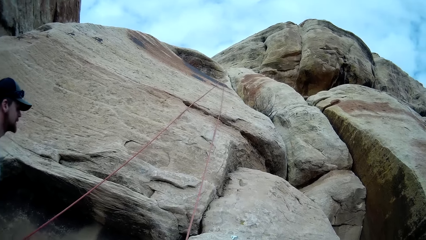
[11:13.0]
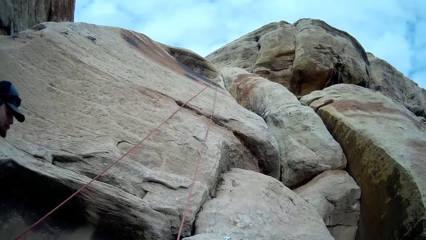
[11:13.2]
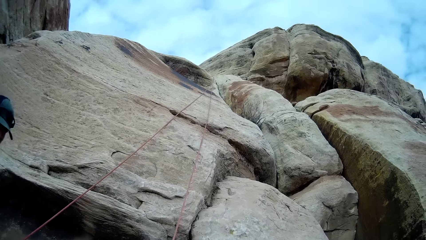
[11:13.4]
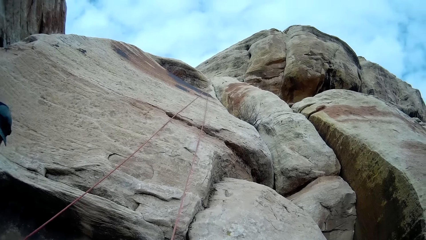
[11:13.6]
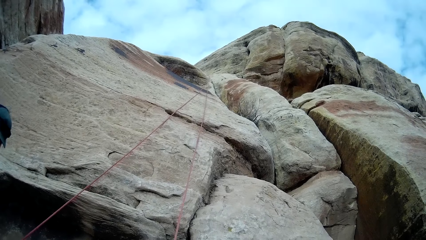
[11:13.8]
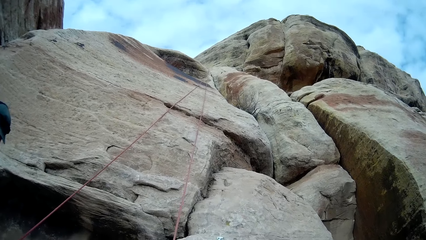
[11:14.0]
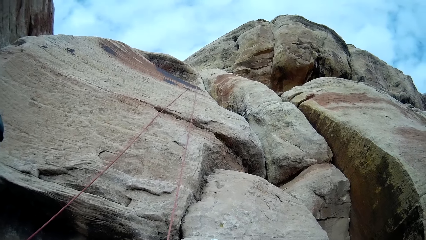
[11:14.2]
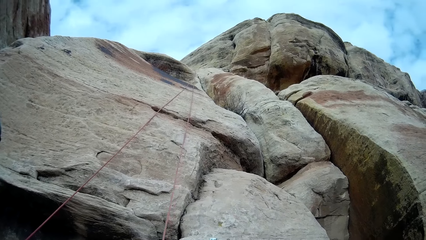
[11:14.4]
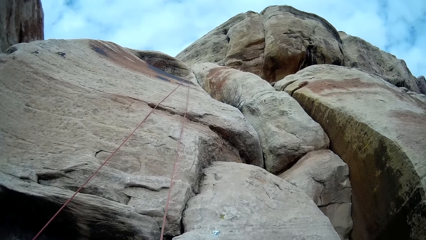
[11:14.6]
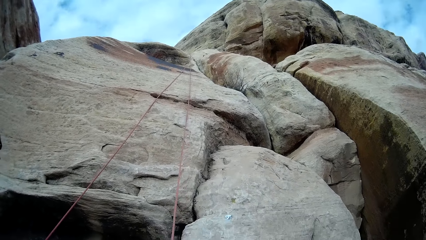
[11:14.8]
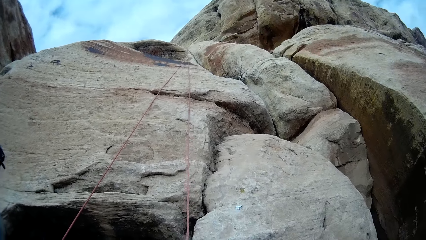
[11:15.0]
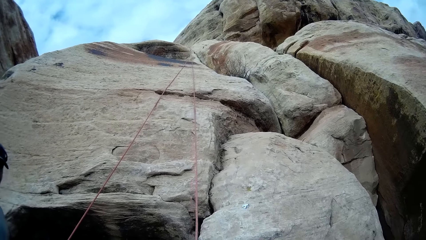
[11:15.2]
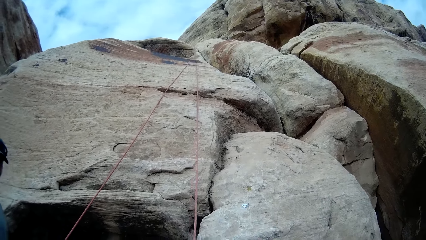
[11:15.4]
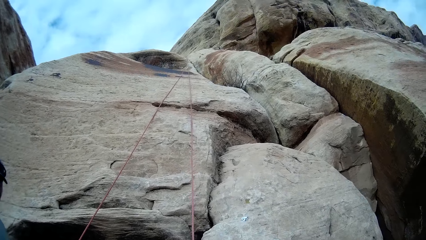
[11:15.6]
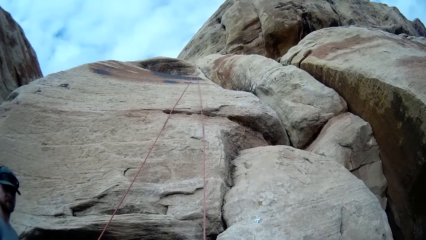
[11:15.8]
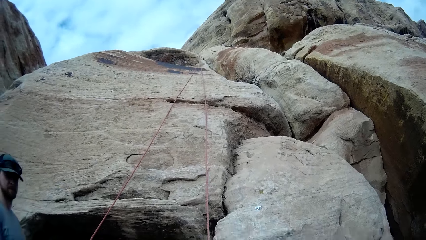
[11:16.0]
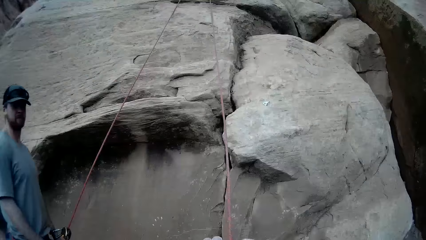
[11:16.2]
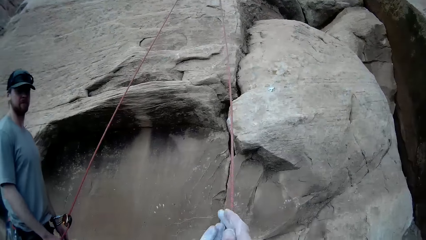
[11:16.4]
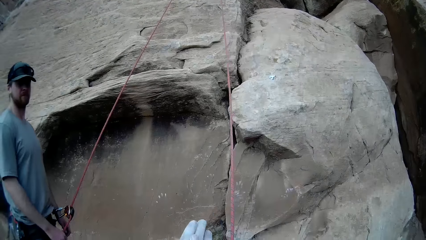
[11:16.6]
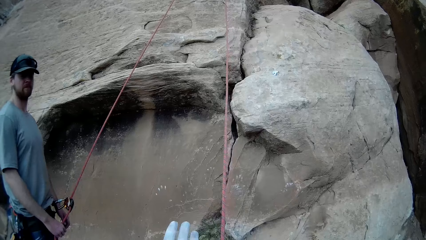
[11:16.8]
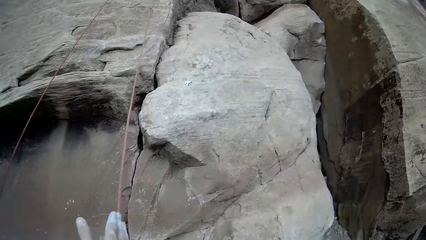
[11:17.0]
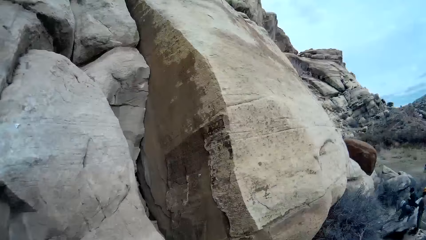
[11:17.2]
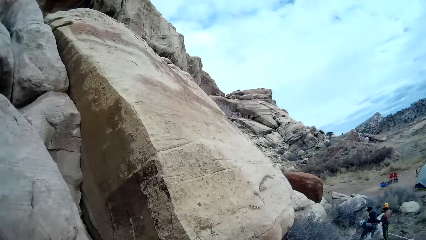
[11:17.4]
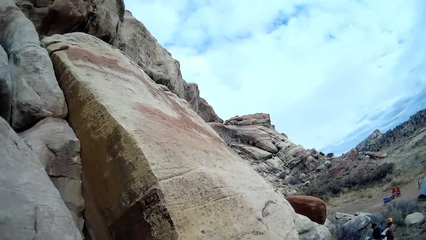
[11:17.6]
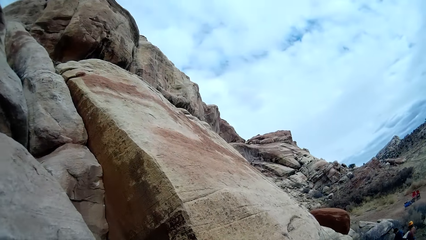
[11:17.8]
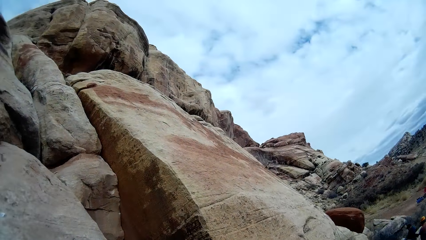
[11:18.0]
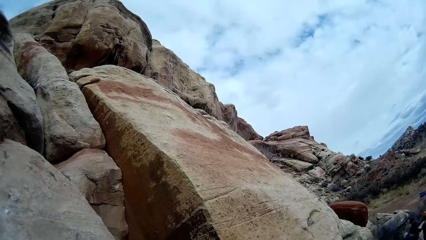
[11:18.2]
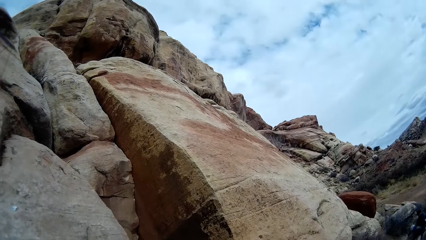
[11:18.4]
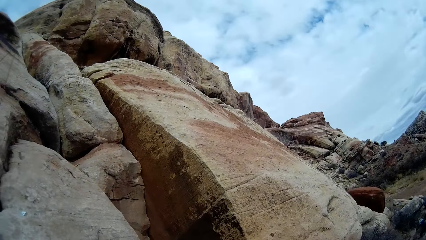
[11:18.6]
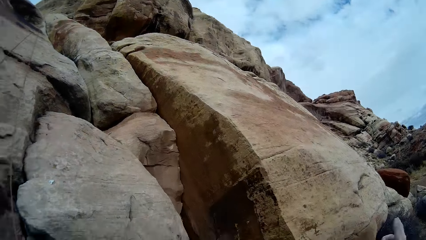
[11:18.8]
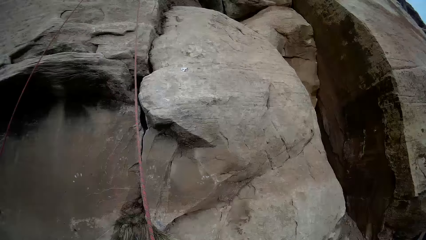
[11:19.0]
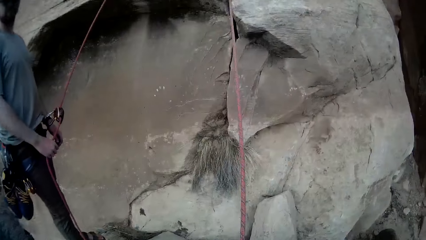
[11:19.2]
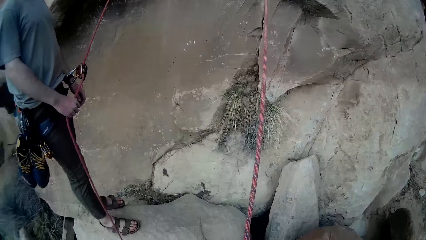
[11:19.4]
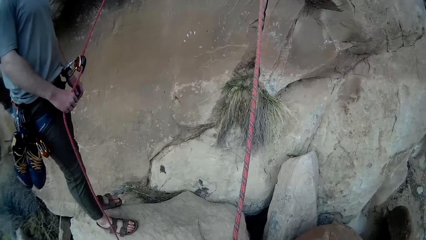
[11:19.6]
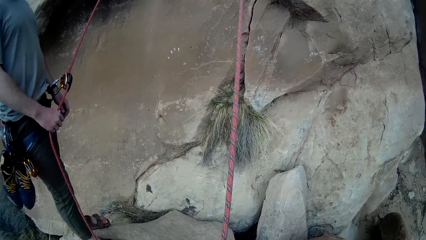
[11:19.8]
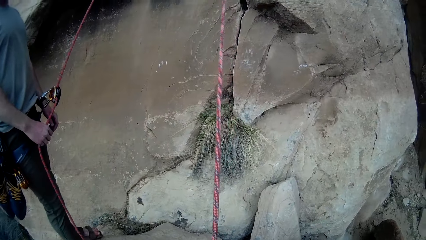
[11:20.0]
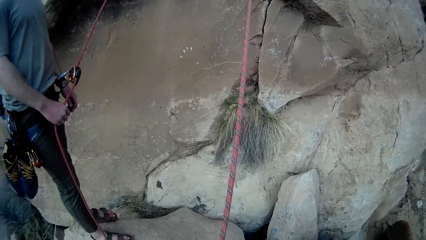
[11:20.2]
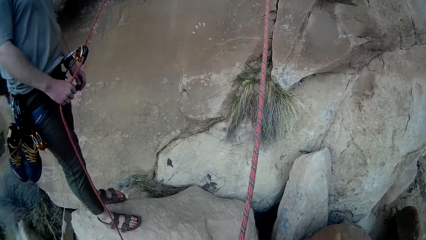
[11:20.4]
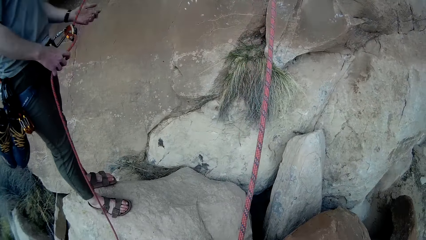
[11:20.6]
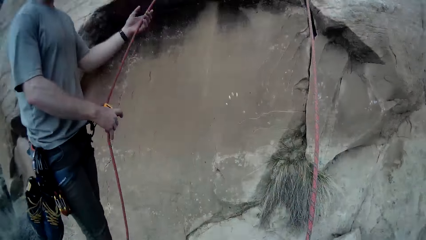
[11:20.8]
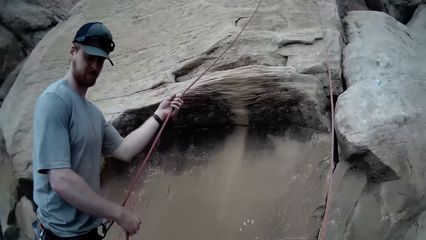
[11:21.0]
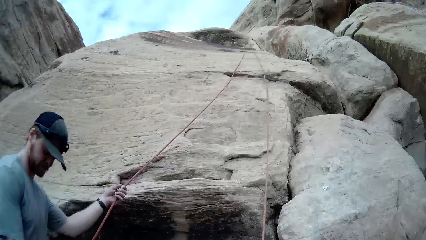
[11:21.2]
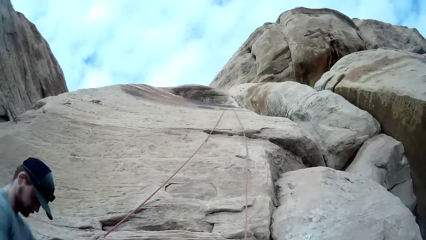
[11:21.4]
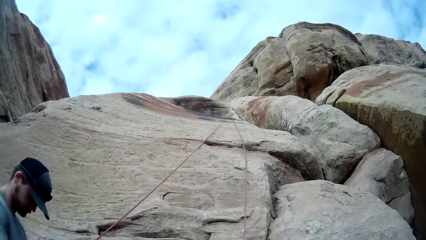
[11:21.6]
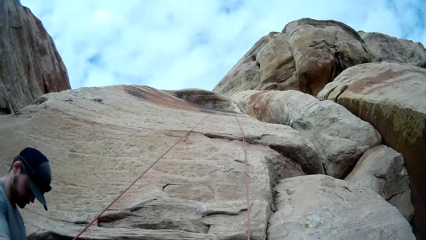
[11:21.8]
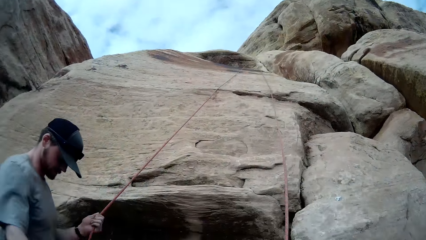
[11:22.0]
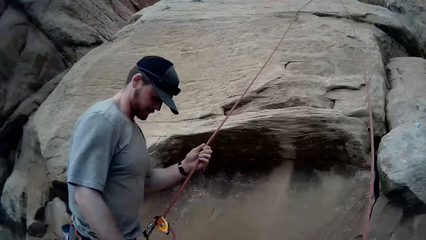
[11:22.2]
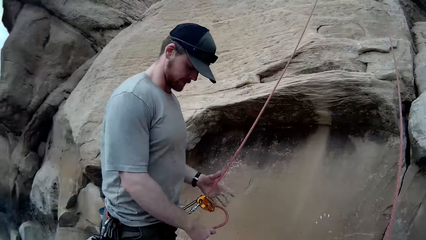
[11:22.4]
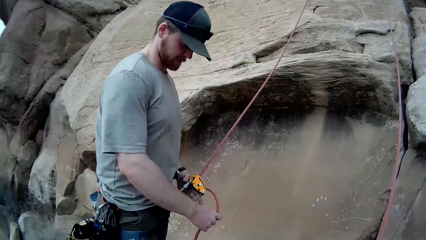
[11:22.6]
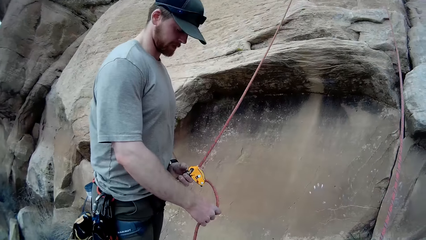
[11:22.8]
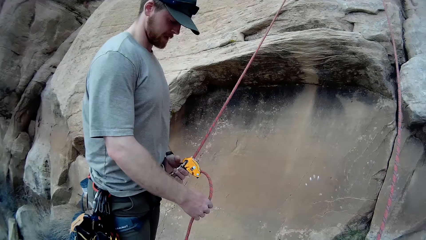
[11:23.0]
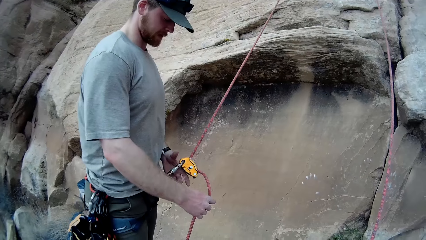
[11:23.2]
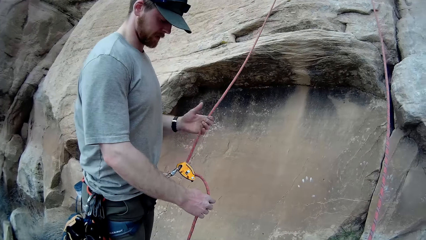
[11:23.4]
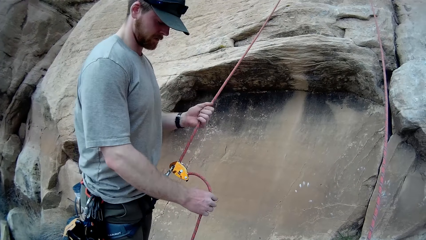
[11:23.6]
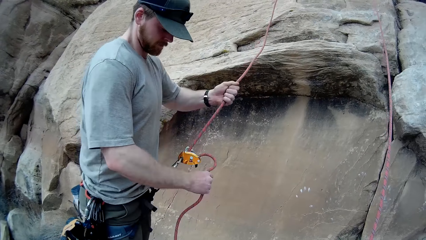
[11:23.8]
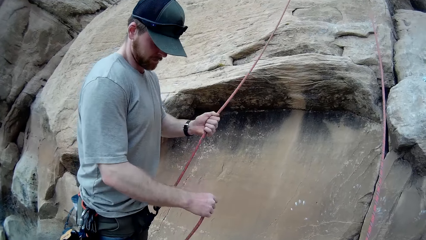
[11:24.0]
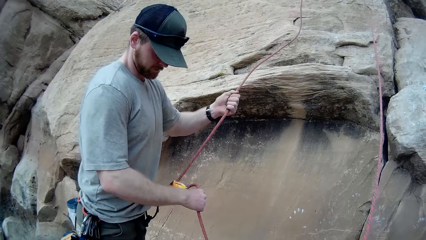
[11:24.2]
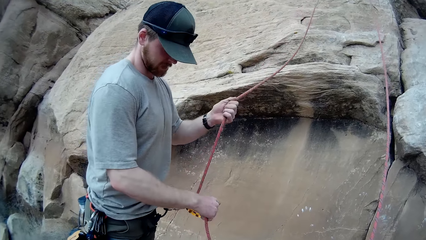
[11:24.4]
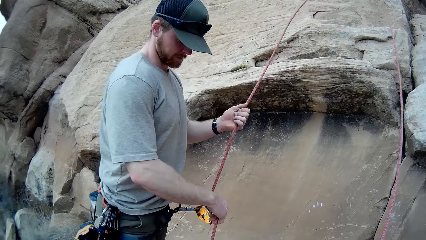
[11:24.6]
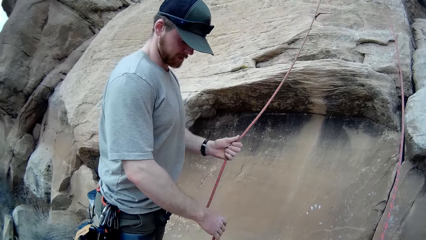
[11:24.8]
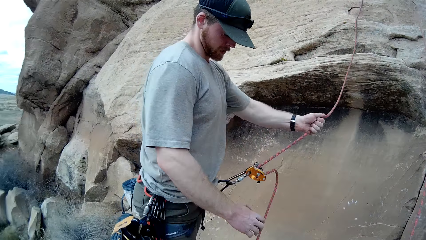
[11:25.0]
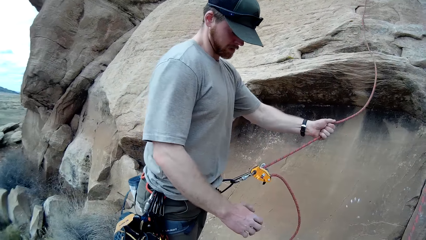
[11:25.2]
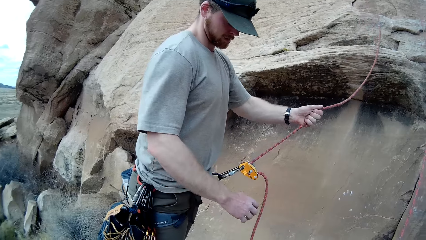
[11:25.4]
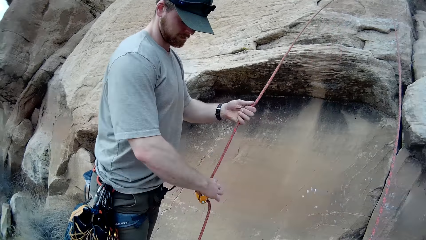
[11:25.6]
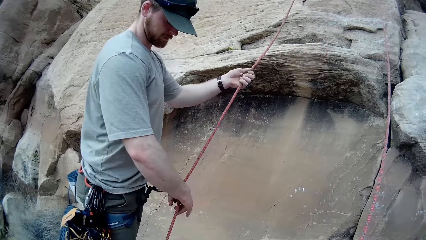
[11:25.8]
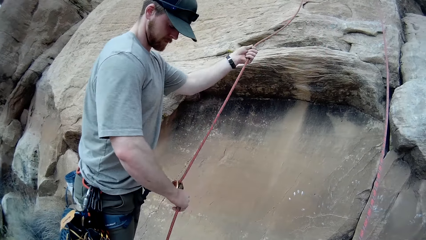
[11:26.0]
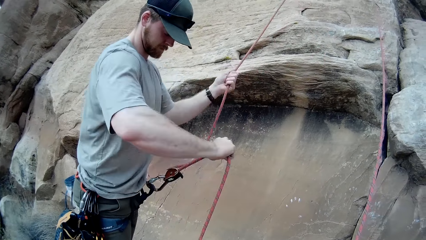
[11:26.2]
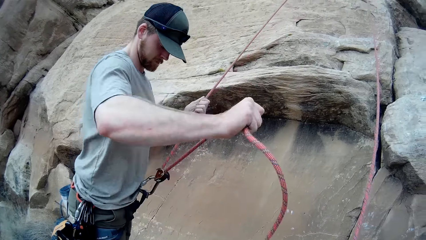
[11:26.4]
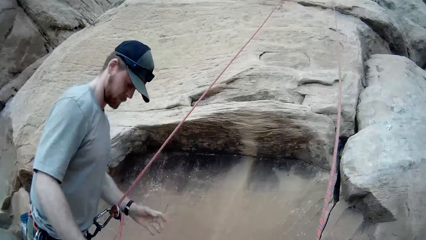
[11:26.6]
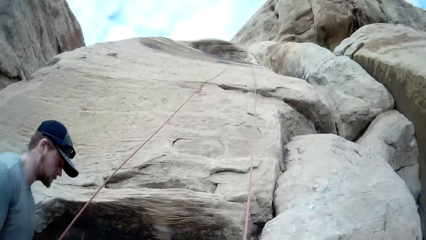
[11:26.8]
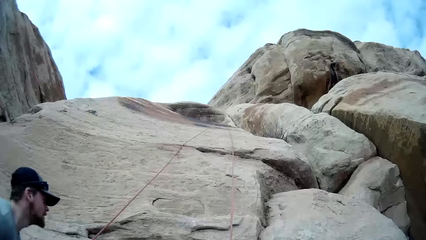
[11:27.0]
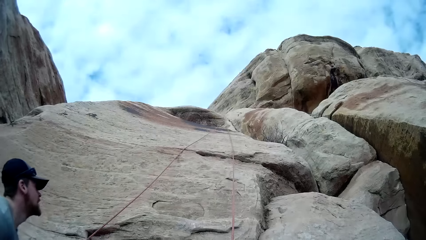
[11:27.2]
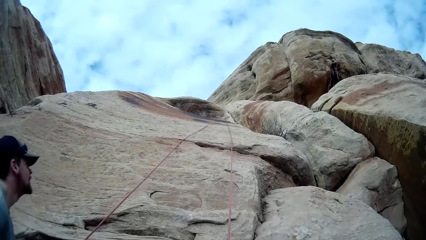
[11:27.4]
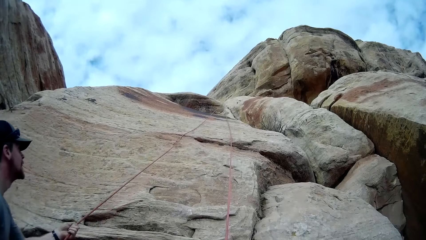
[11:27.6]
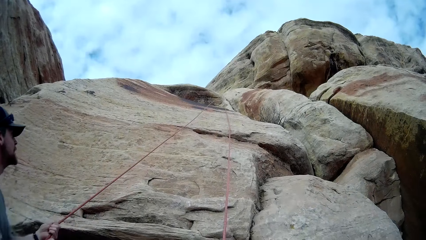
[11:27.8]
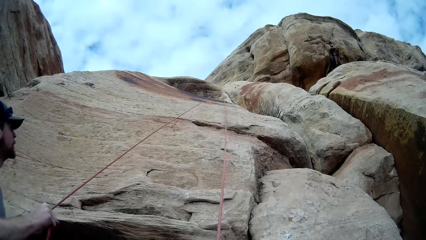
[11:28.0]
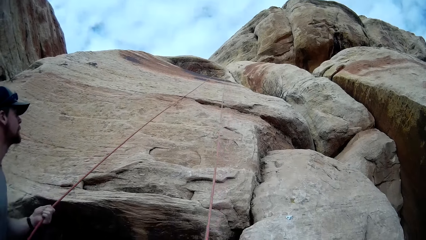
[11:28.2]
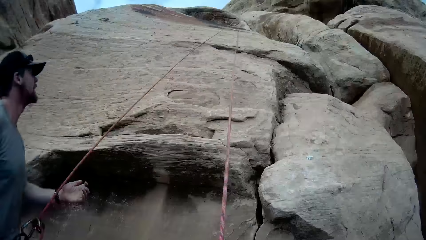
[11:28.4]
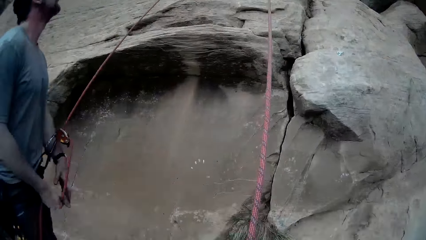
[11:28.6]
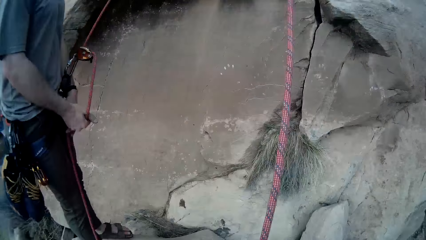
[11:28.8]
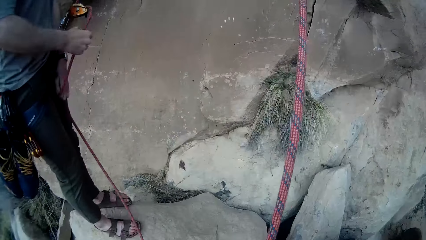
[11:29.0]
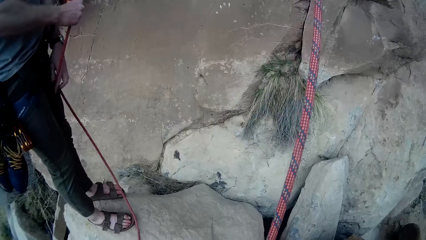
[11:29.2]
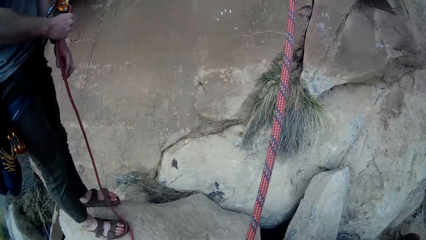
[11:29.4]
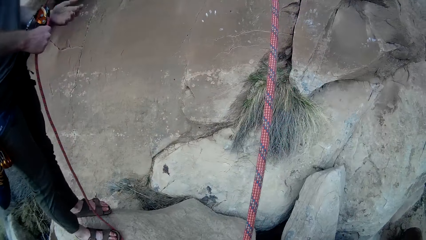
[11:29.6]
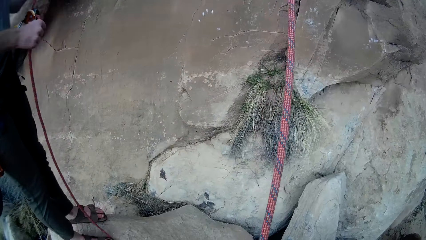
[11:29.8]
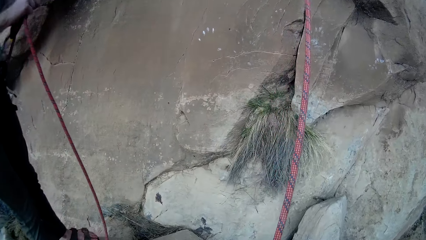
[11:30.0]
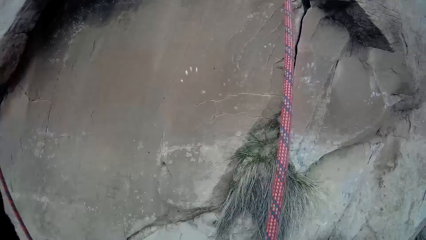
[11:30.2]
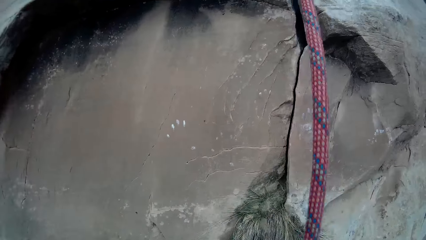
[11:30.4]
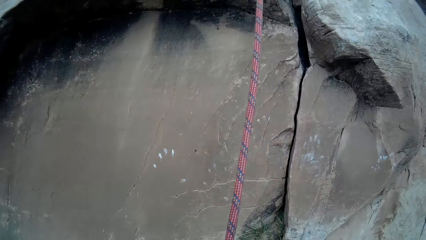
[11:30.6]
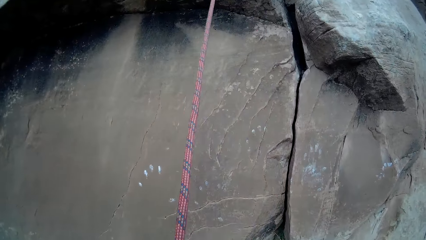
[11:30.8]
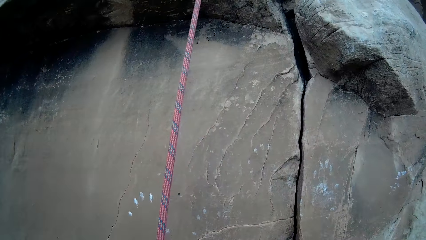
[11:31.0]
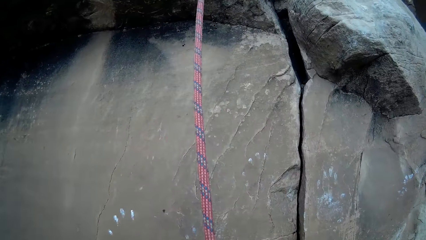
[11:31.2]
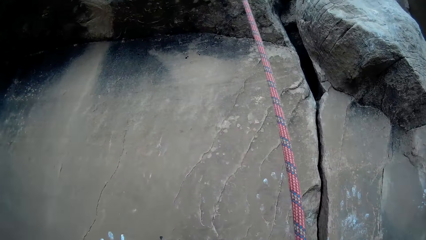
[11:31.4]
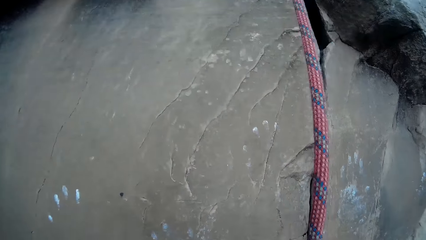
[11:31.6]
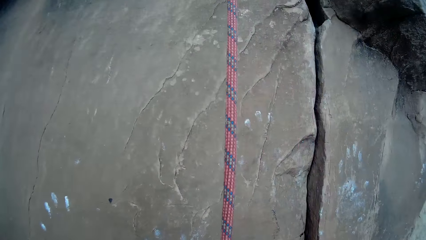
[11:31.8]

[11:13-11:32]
The man checks his rope. The man tests the stability of the rope.
